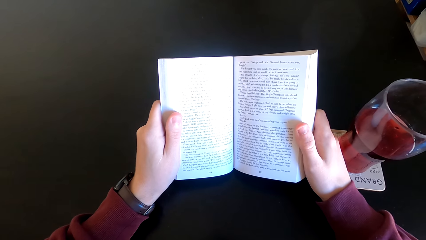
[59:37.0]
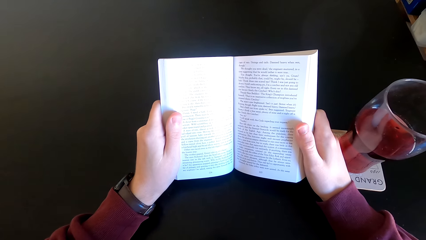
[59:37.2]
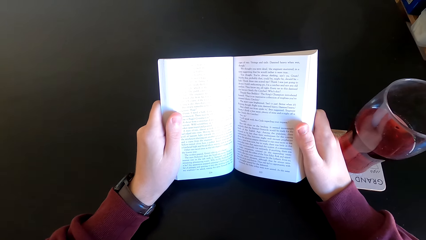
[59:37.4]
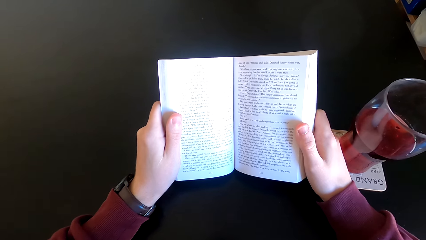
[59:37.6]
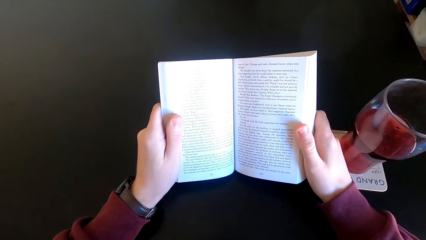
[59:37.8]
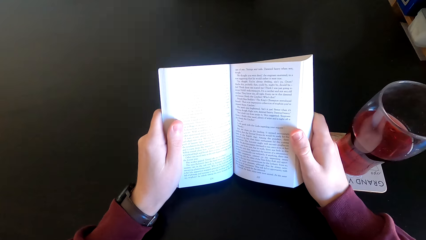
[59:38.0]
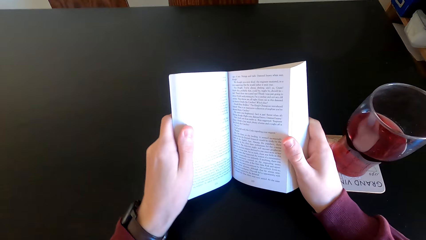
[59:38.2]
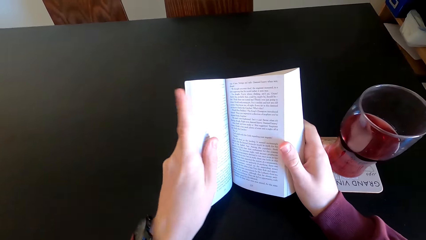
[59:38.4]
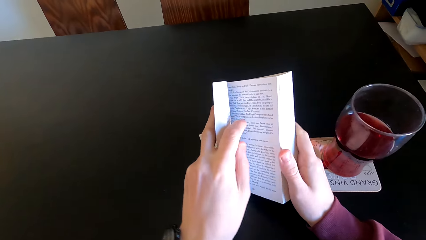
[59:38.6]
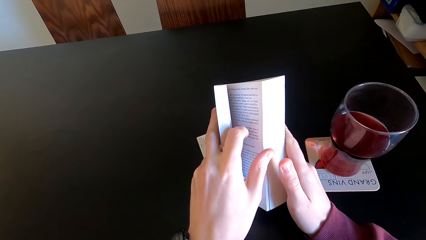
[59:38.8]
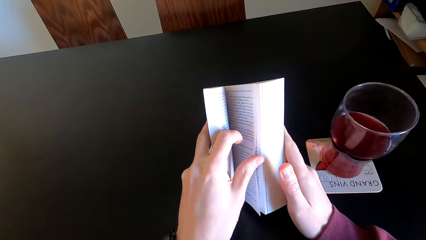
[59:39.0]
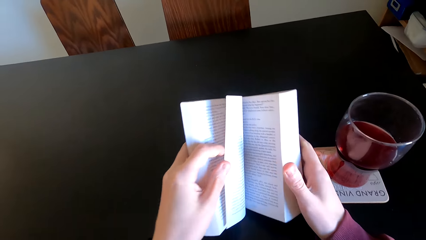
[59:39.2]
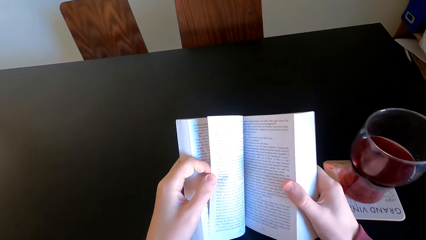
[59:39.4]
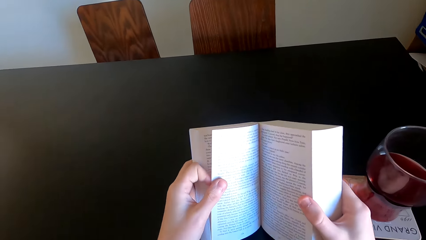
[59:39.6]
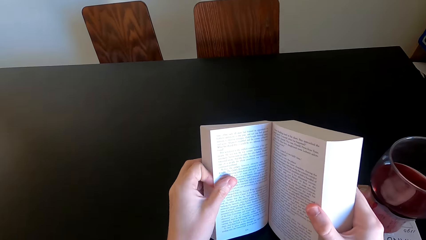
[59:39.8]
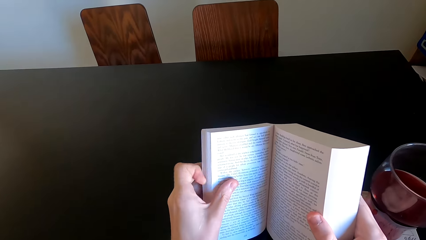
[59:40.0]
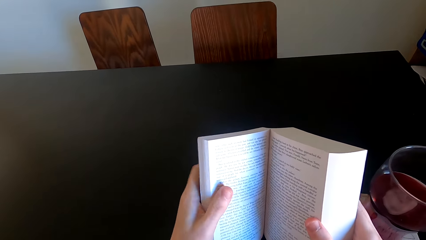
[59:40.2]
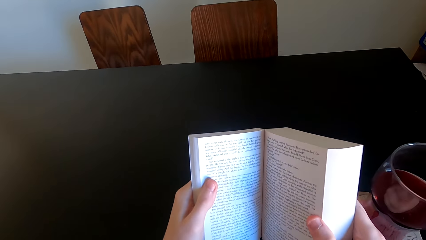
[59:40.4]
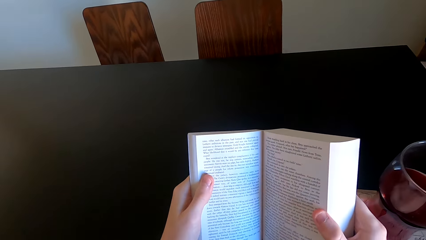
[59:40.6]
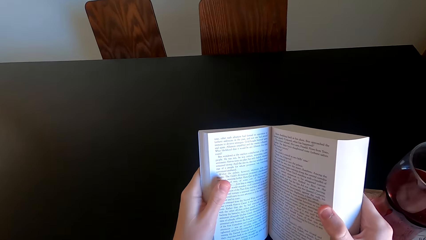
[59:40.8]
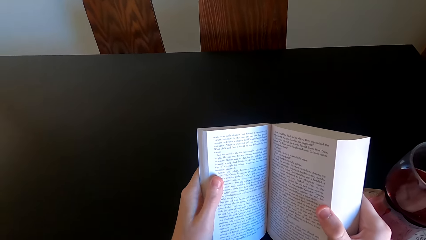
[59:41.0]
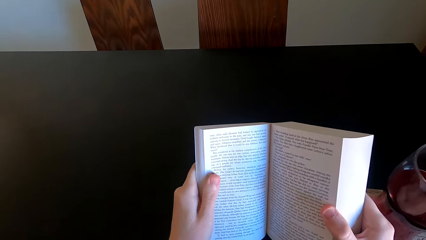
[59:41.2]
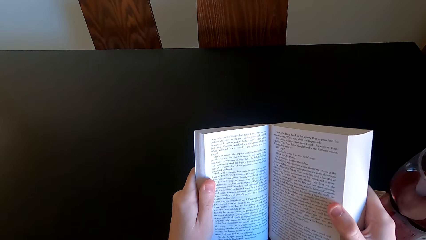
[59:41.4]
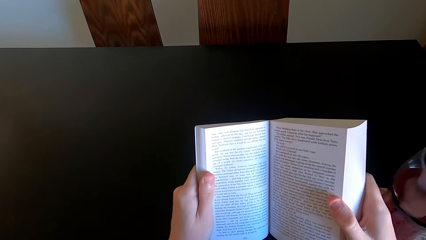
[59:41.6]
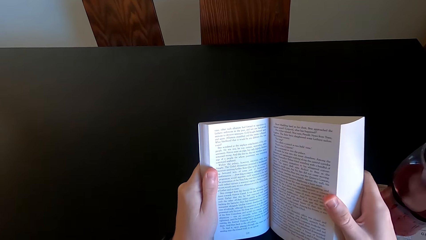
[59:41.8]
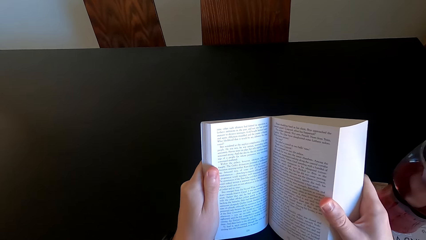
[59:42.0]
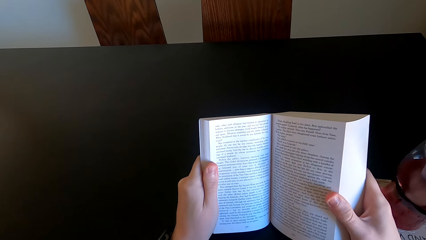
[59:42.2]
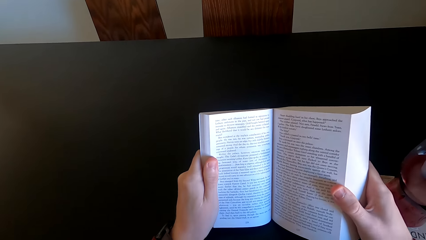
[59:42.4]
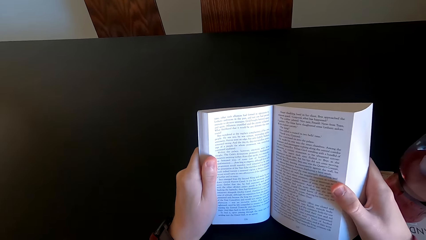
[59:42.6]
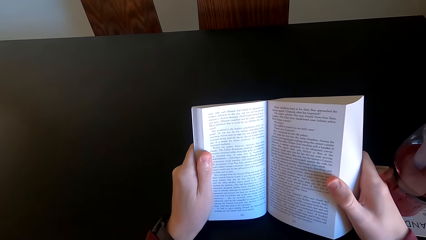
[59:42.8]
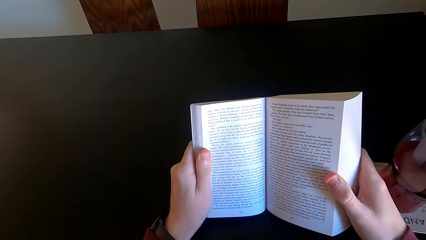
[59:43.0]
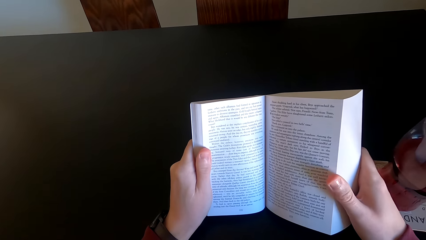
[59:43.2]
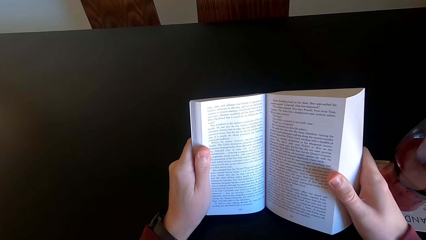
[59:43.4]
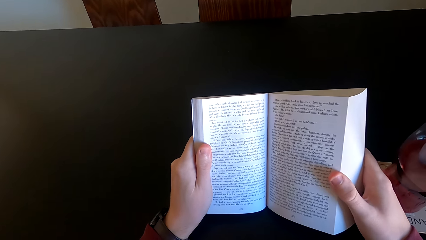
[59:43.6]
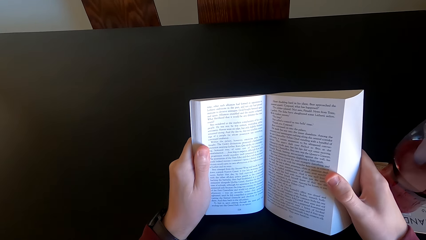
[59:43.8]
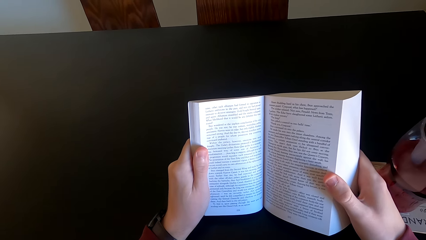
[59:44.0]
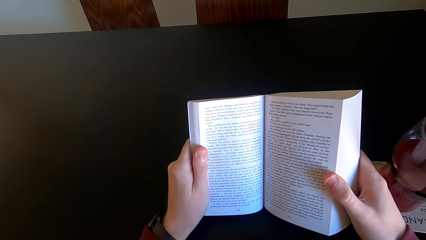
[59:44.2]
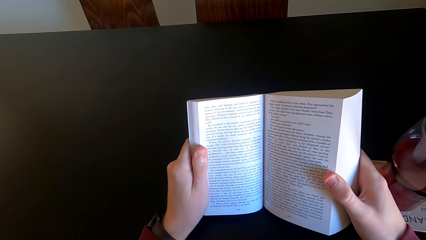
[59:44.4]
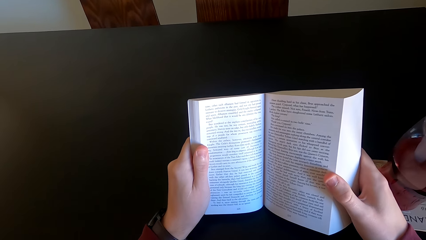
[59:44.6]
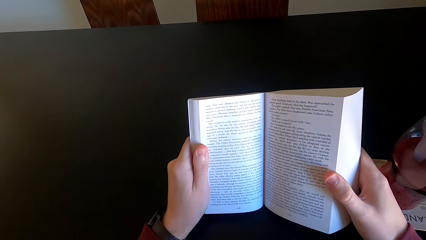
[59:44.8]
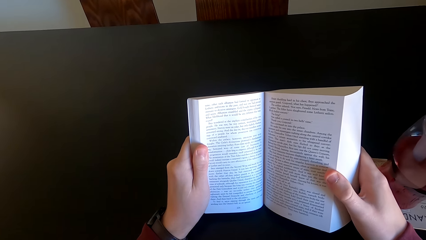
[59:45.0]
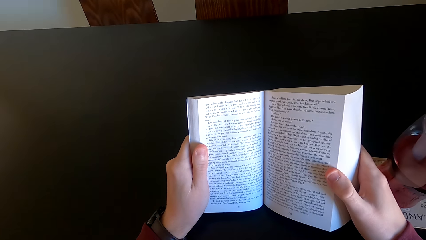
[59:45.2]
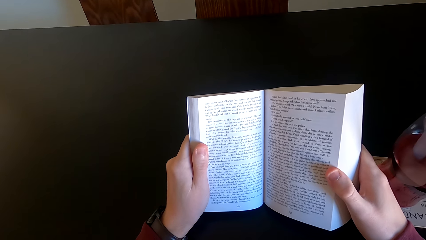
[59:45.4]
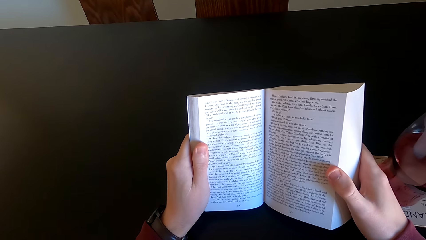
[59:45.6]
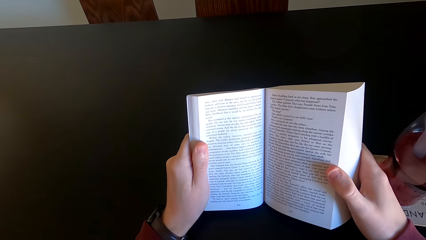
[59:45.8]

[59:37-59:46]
The camera wearer turns the page. They read the page.

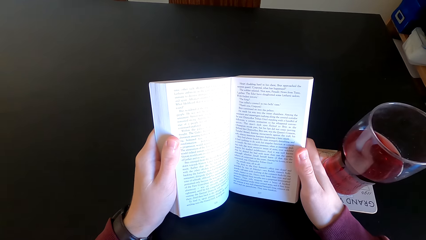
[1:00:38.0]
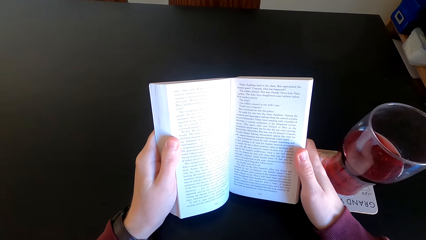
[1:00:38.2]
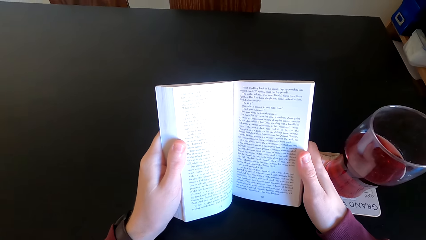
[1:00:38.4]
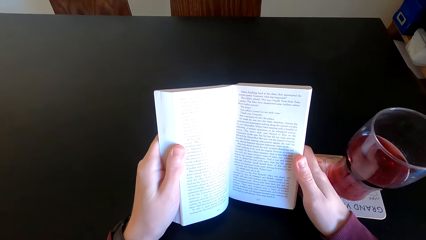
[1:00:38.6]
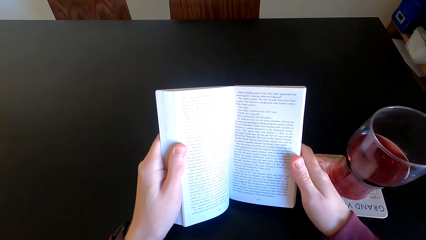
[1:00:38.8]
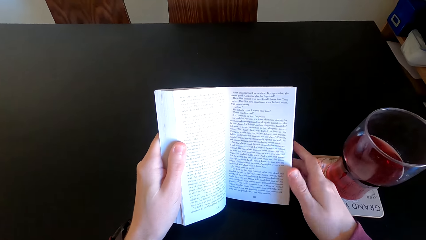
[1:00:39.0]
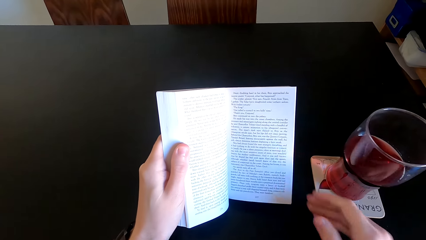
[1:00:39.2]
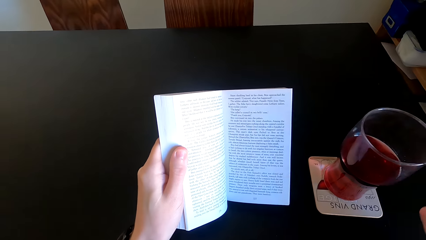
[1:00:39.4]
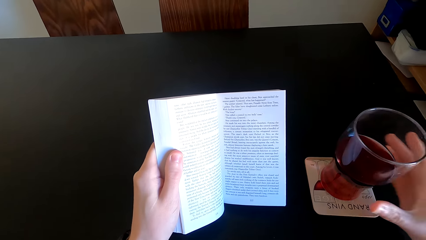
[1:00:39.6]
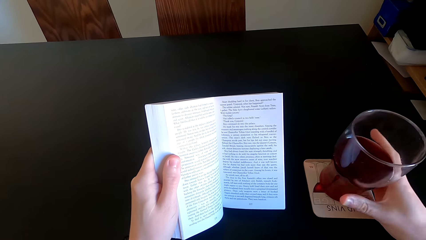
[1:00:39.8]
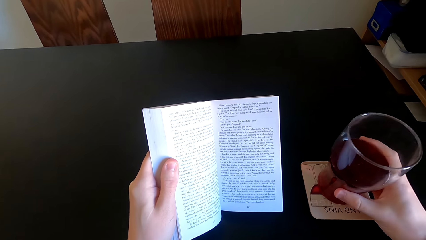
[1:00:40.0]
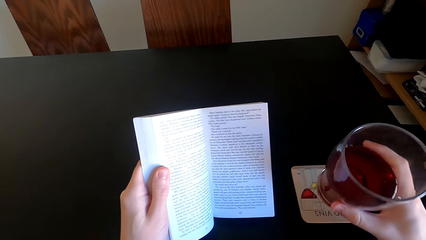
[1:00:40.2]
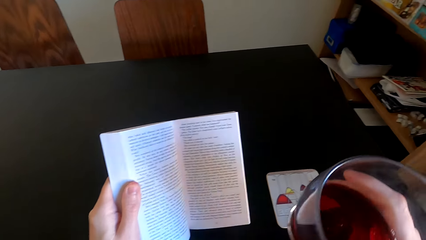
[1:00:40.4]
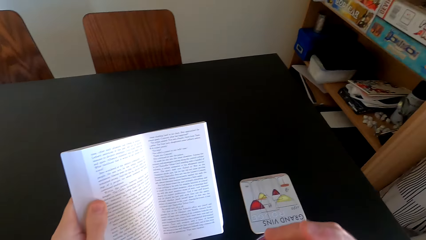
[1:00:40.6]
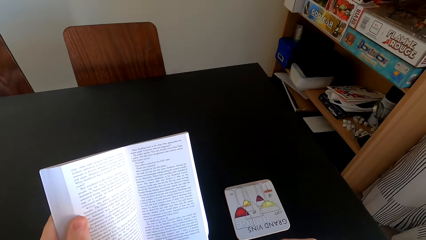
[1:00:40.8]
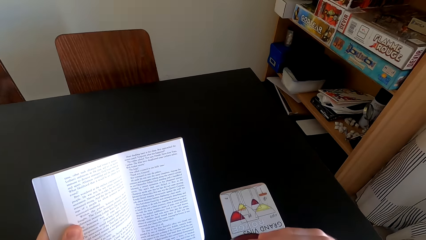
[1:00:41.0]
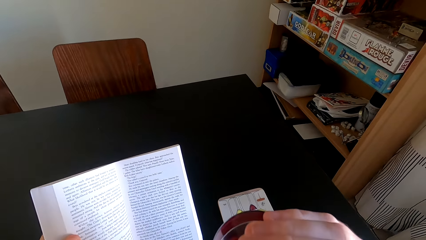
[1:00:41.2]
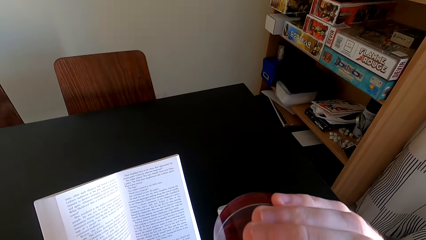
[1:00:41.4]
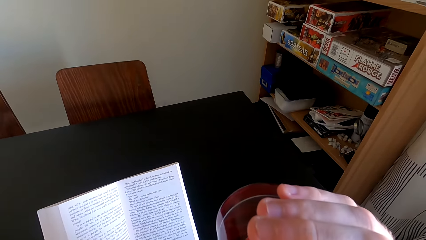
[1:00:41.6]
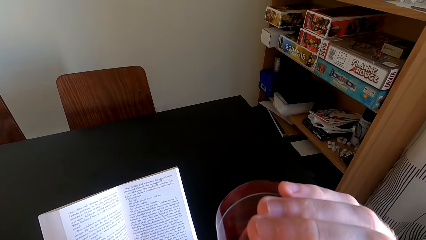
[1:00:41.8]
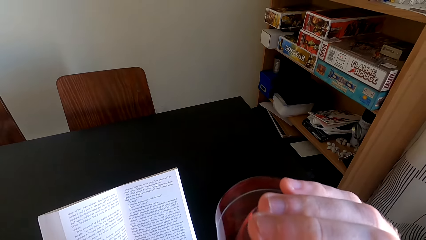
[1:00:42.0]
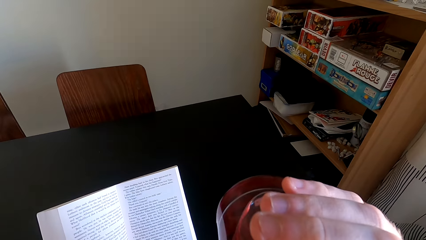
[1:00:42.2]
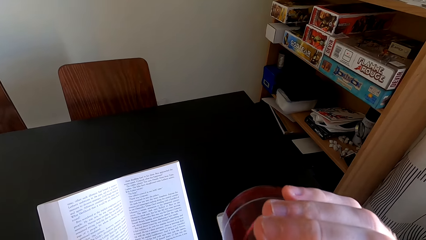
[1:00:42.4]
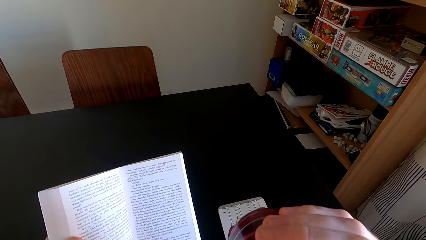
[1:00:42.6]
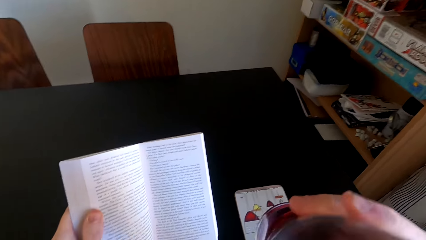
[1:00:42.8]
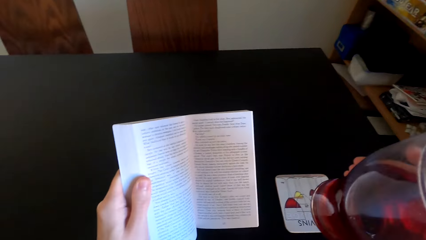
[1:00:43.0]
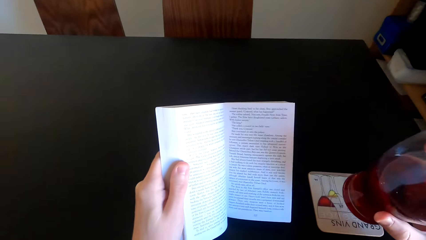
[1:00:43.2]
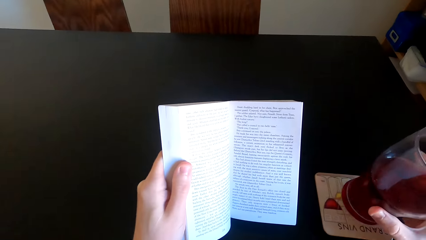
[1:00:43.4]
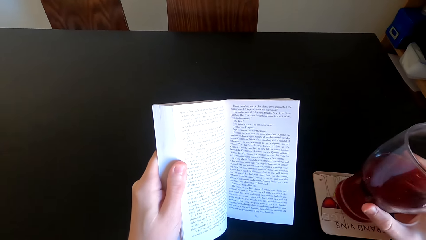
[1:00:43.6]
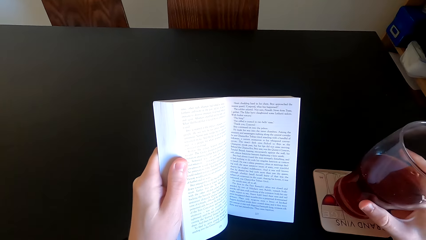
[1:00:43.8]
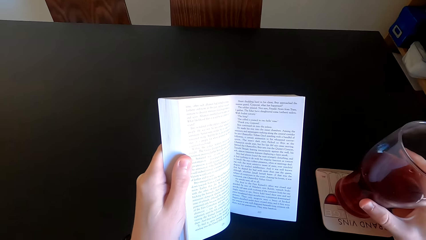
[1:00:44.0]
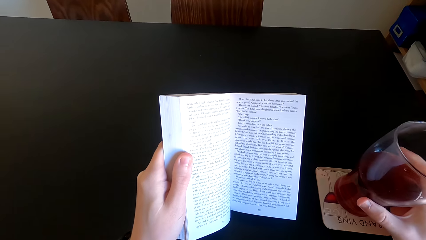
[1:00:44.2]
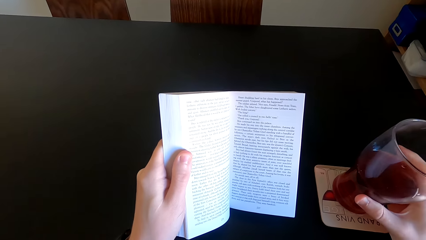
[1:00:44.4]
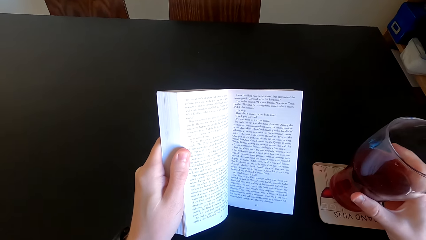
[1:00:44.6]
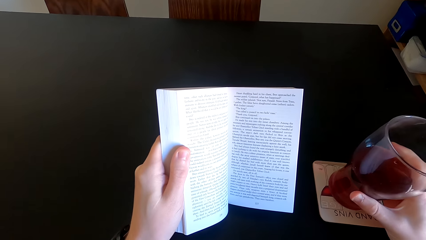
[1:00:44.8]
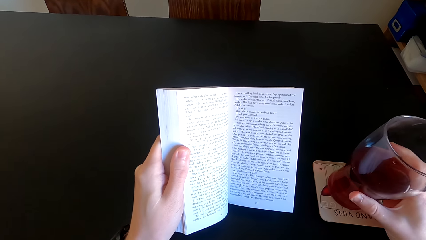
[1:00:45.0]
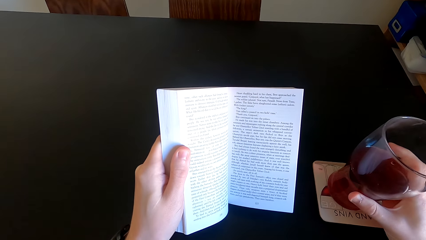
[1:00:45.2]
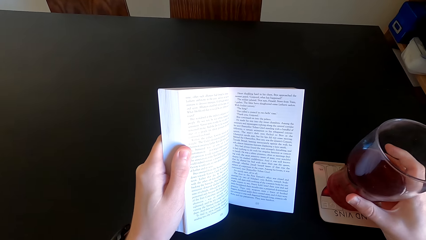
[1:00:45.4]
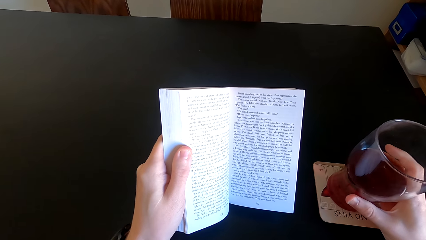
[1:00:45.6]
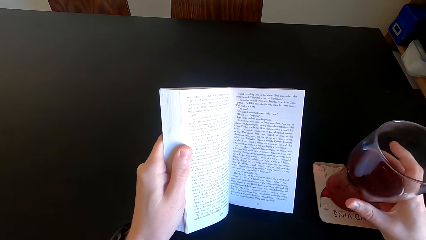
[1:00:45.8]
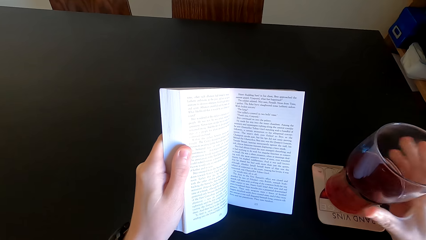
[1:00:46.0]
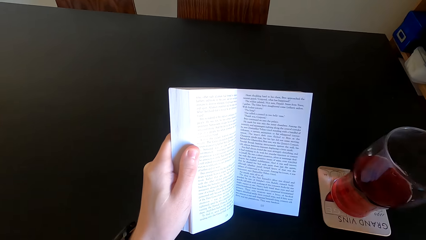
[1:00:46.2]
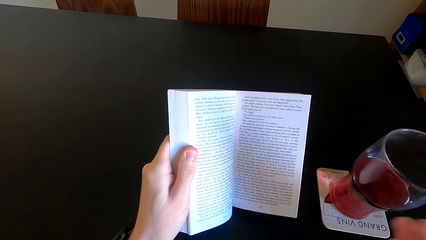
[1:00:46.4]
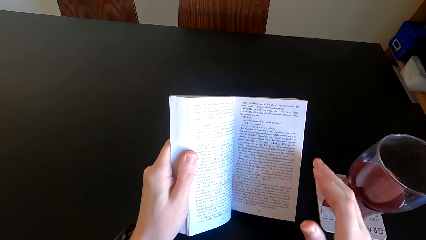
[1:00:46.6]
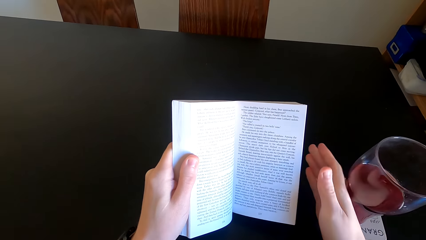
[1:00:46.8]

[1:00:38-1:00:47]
The camera wearer takes the drink from the table. They drink juice. They put the drink on the table.
